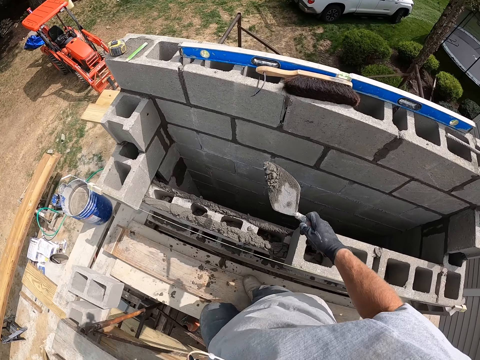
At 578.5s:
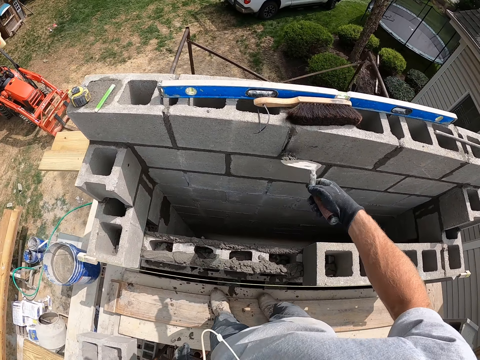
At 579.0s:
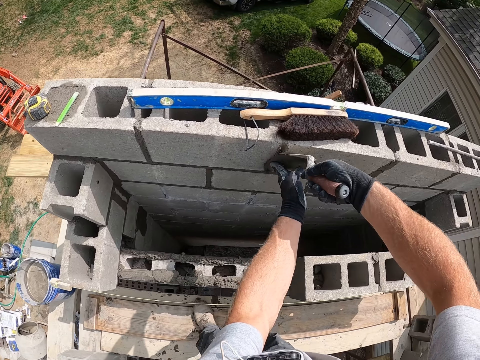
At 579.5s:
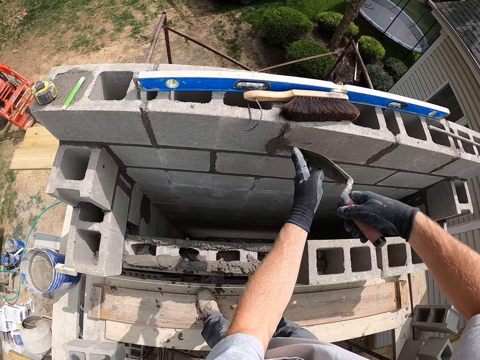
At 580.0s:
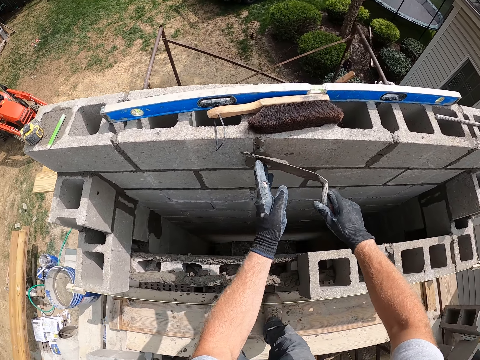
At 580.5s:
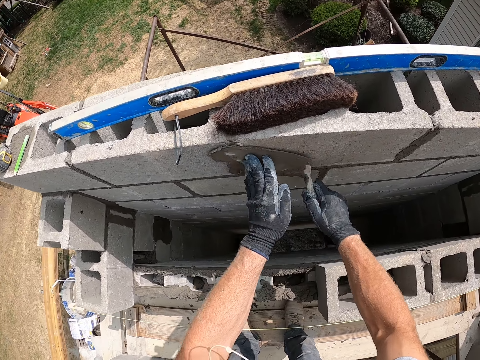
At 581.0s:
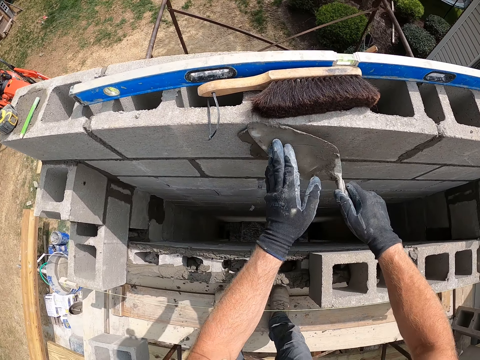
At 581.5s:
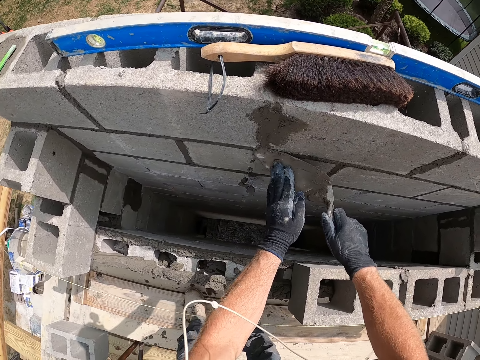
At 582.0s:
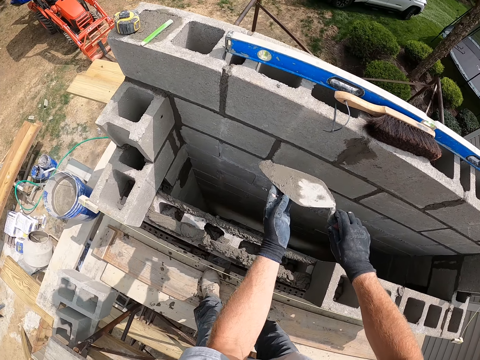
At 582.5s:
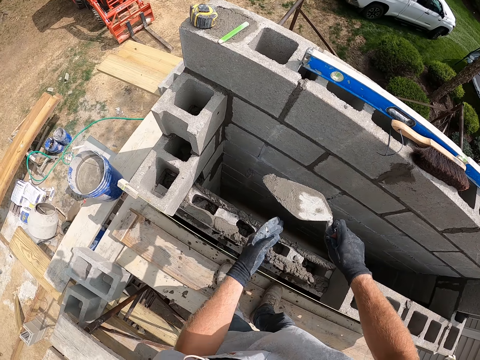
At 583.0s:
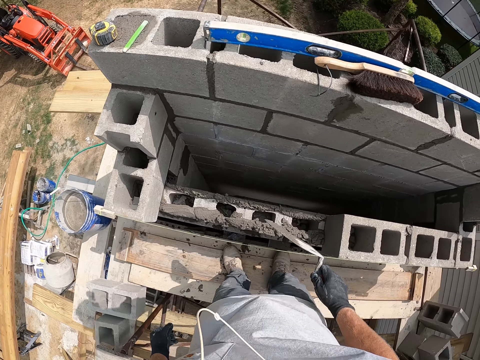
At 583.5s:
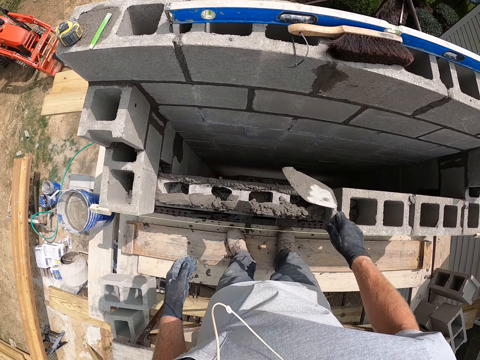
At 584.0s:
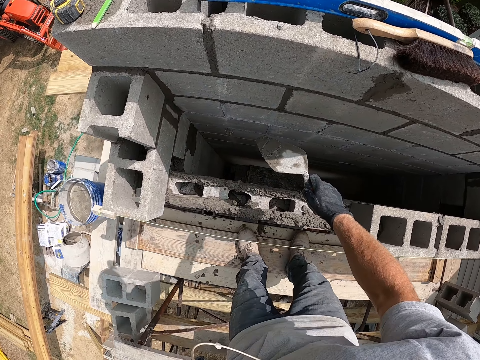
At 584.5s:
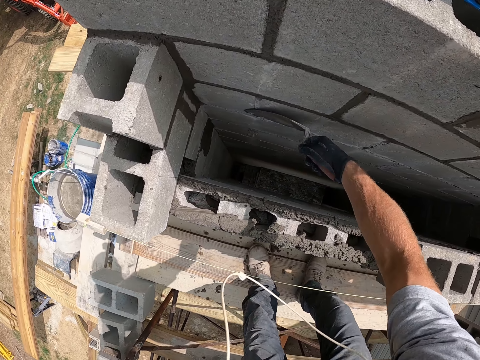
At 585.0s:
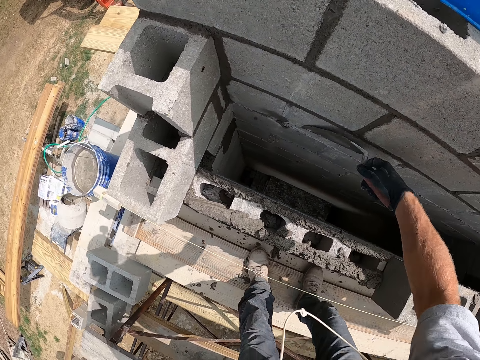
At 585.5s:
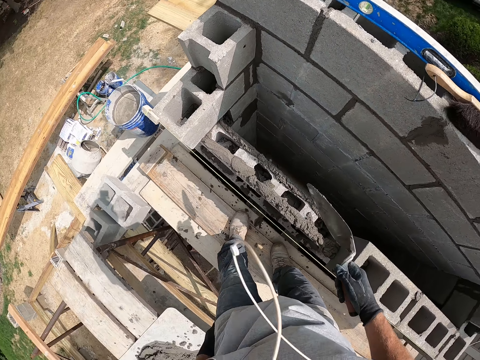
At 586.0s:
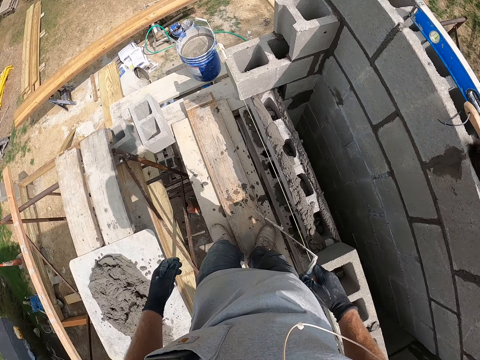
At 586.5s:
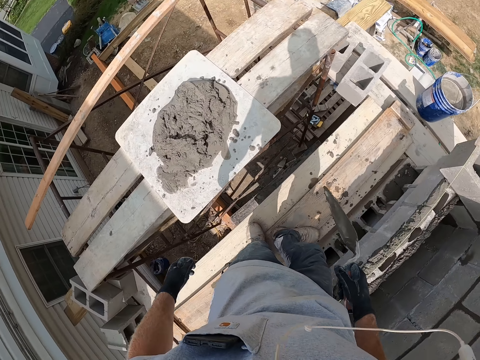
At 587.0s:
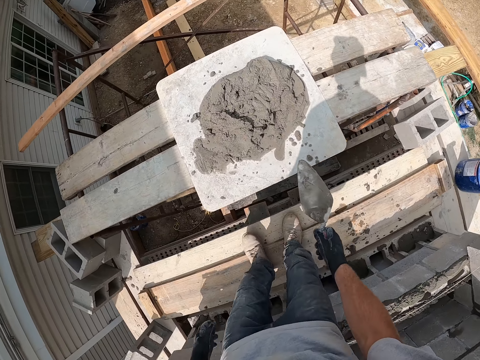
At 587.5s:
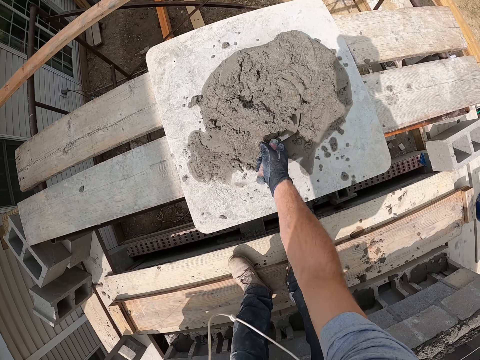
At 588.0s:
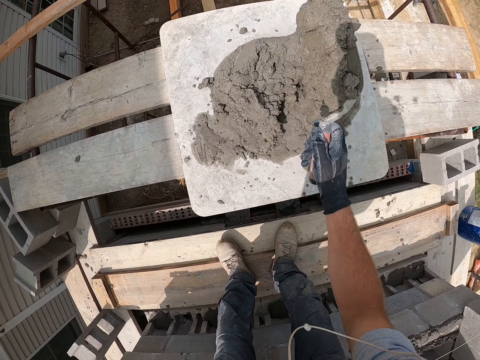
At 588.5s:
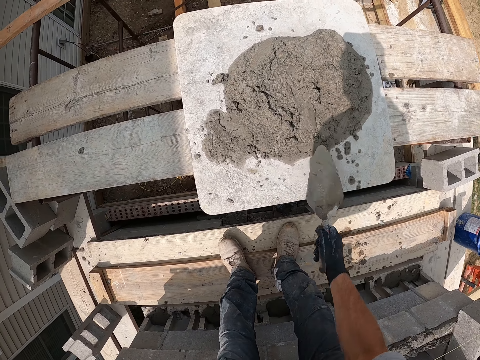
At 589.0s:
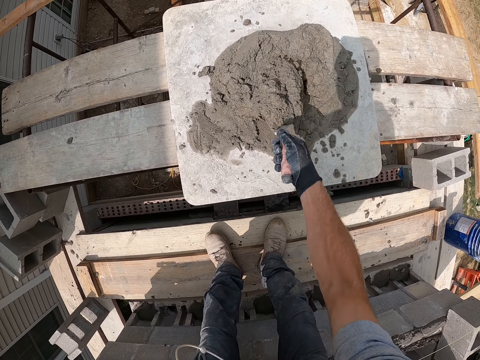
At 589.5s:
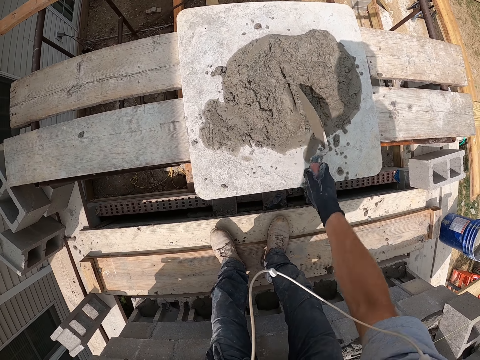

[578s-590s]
The camera wearer spreads the cement mortar on the brick with the trowel with hands. They hold the trowel with a hand. They smear the concrete with the trowel. They scoop the cement with the trowel. They mix the concrete.

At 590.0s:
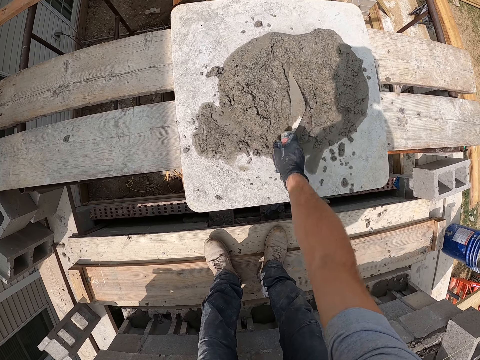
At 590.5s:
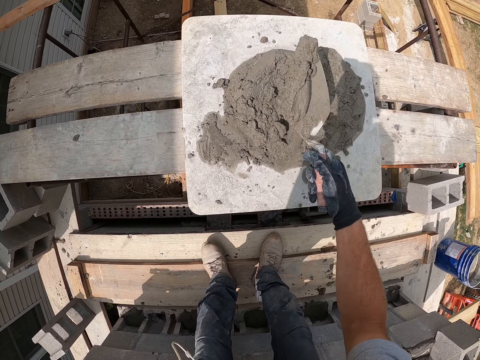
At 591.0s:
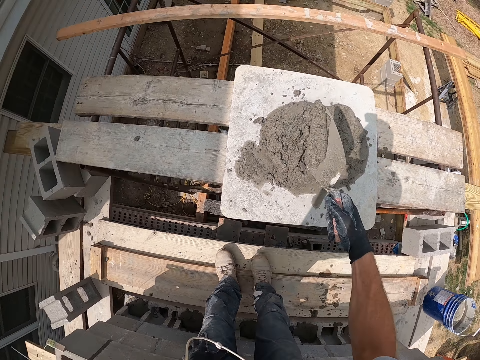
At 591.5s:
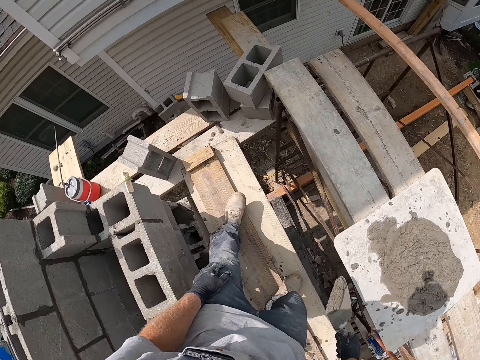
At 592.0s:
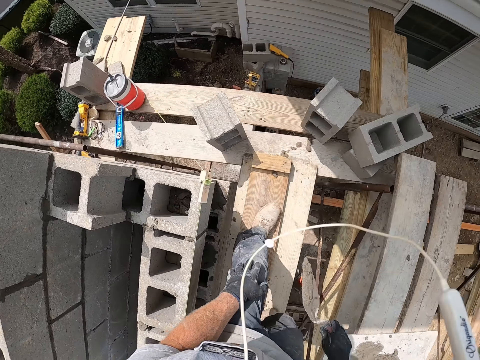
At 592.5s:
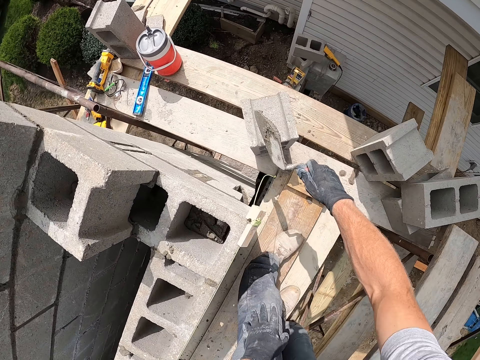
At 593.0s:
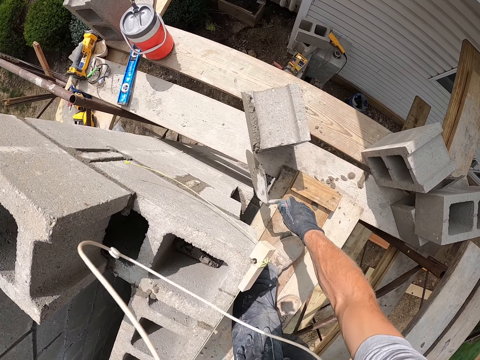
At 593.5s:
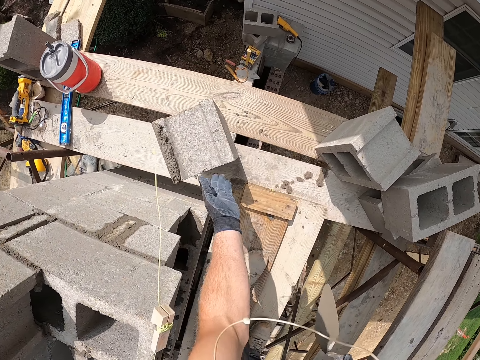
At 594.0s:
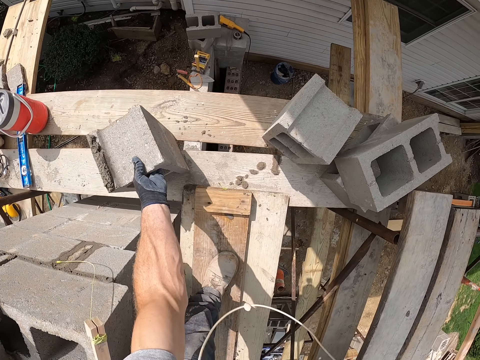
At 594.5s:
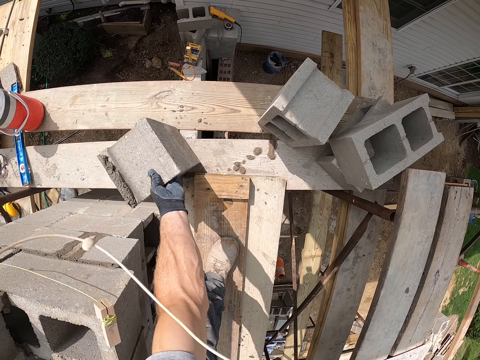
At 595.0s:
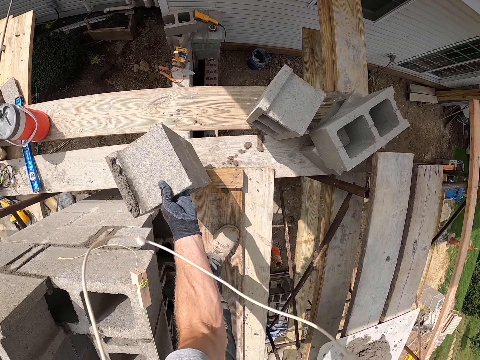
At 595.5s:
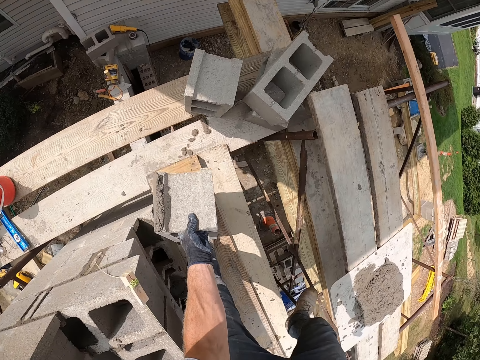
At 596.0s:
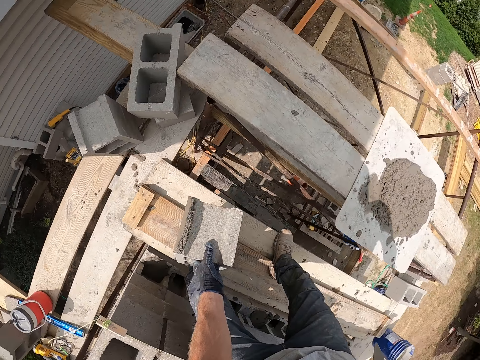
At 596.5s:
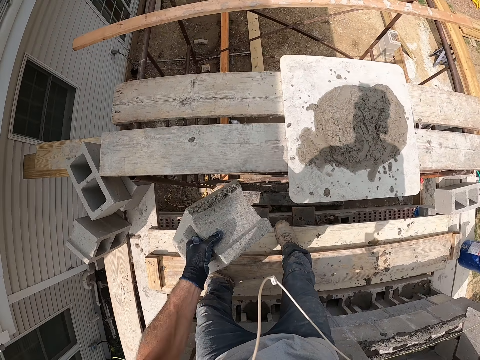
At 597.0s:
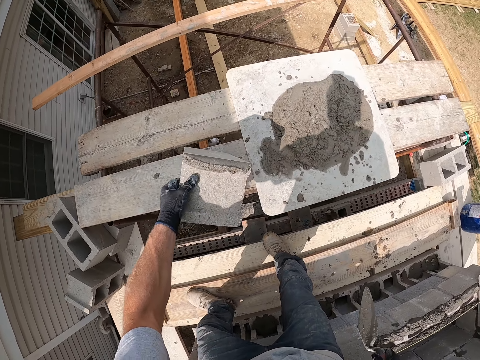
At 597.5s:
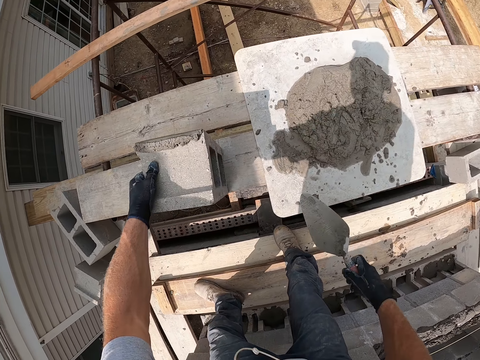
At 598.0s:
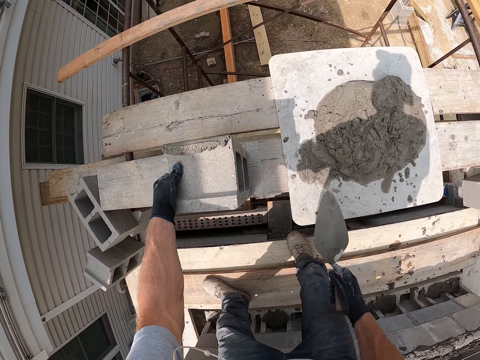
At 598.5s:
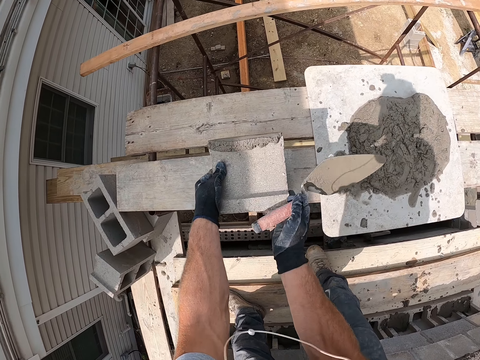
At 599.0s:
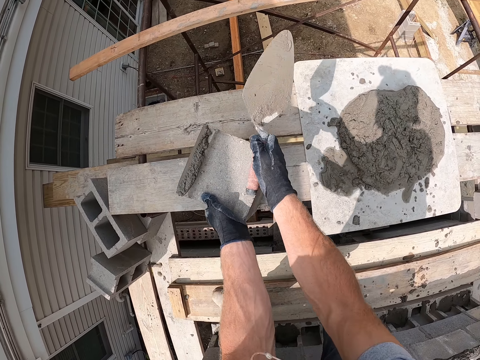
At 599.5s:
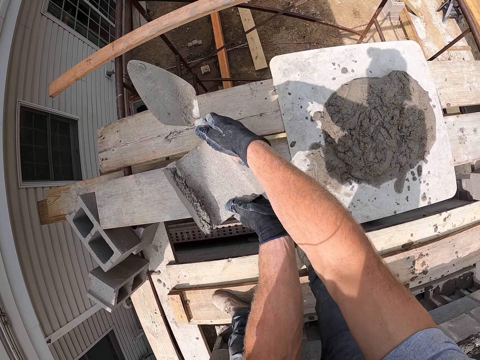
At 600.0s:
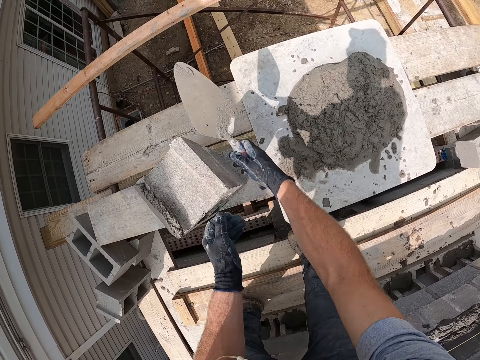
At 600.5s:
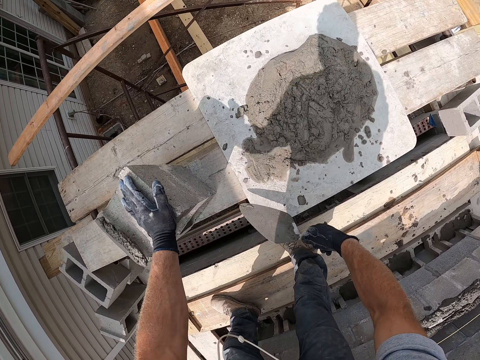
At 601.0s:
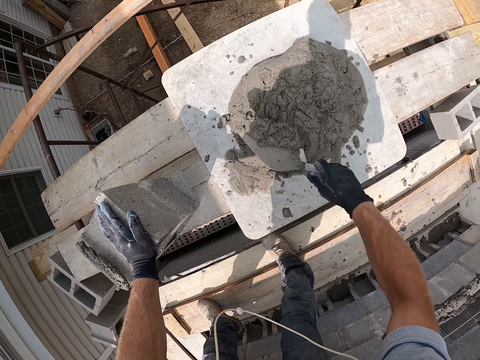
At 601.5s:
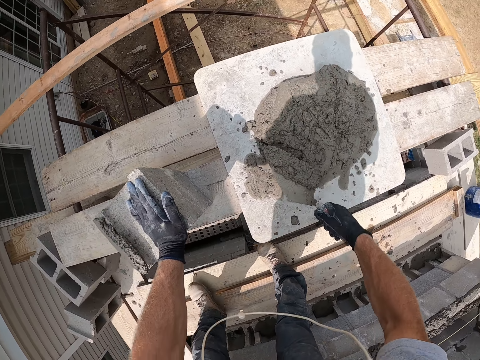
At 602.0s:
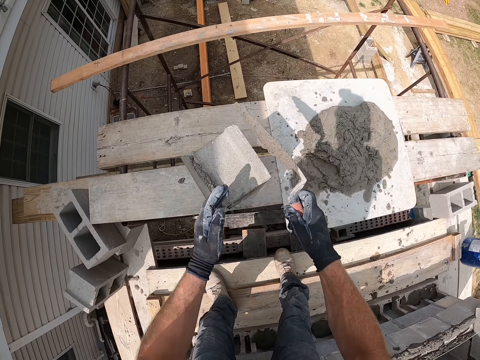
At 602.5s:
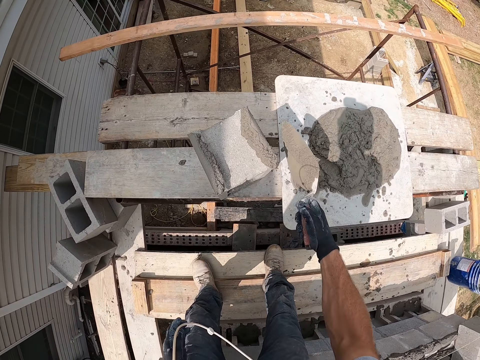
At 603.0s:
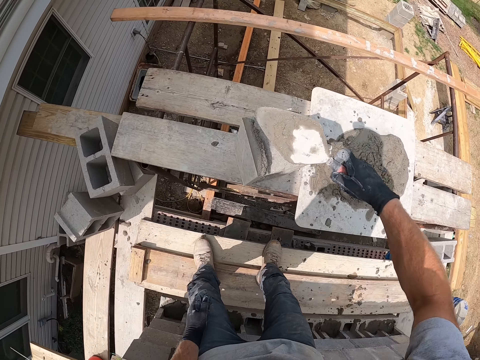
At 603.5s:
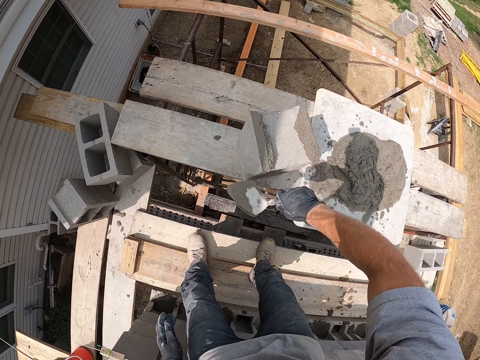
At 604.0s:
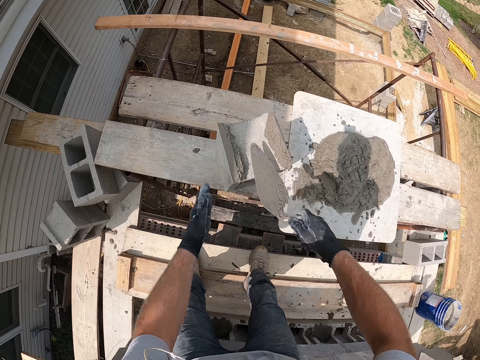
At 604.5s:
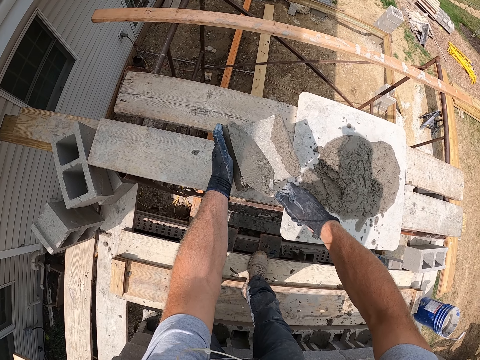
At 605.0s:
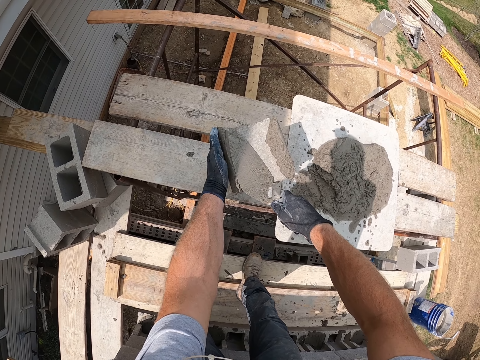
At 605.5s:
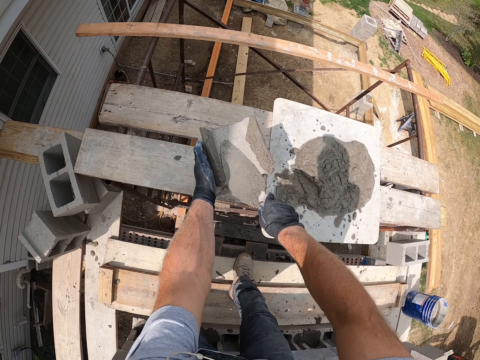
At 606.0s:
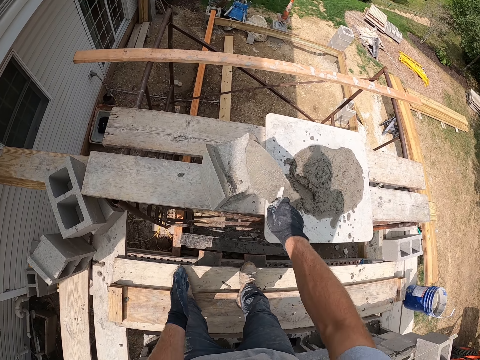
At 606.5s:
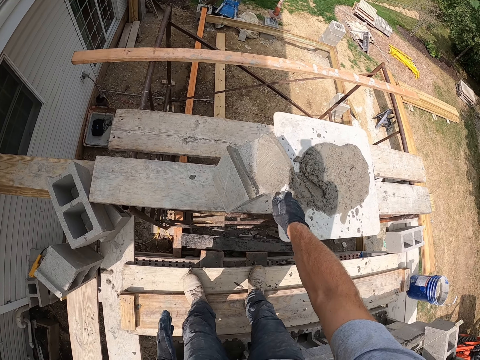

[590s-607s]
The camera wearer scoops concrete. They shake a trowel. They spread the cement mortar on the brick. They put the concrete on the concrete block. They lift the brick. They put the concrete block on a piece of wood. They turn the brick. They scoop the cement with the trowel. They put a hand on the concrete block. They shake the trowel. They spread the cement on the brick with the trowel. They put the concrete on the concrete block. They put a hand on the concrete block. They smear the concrete with the trowel.
